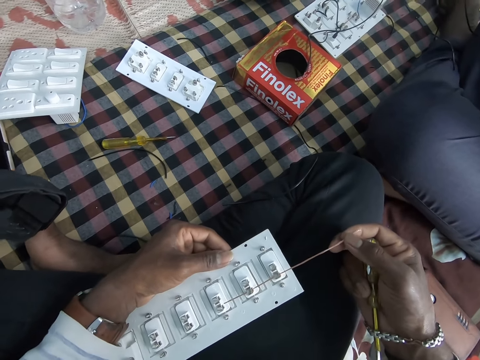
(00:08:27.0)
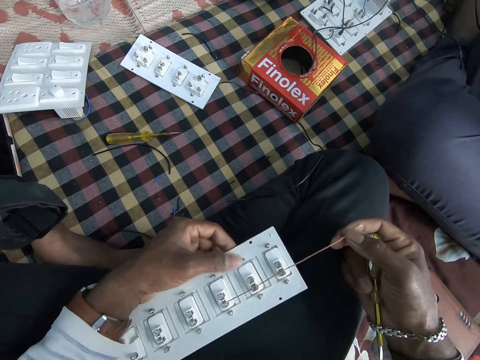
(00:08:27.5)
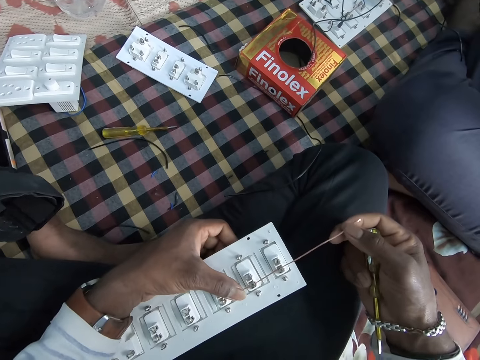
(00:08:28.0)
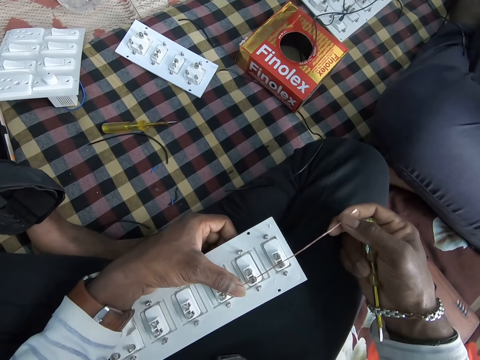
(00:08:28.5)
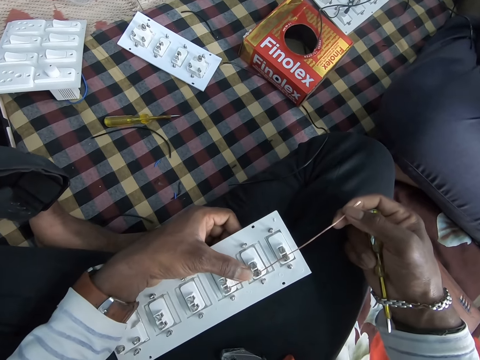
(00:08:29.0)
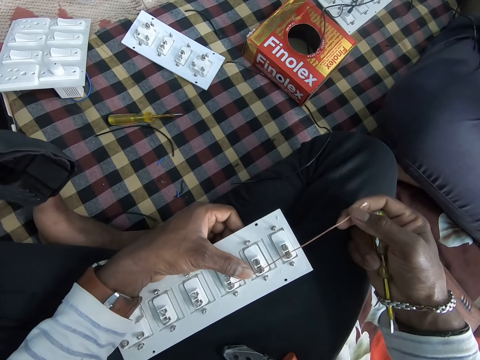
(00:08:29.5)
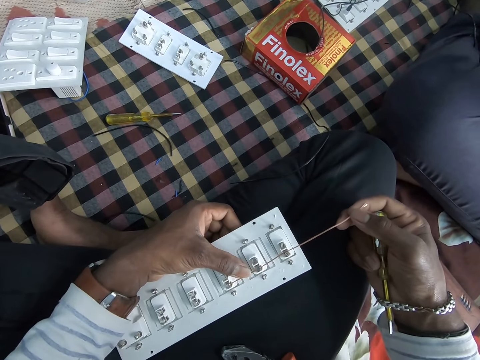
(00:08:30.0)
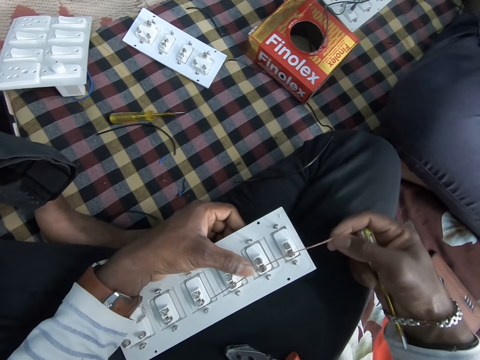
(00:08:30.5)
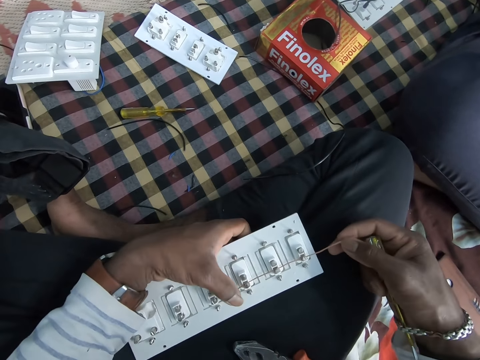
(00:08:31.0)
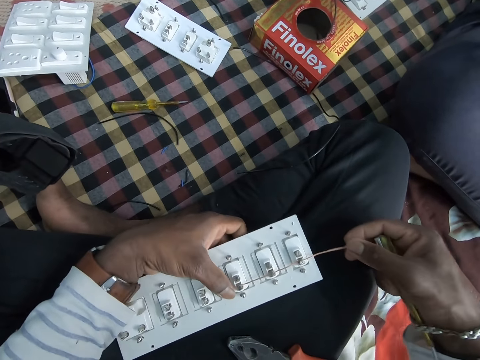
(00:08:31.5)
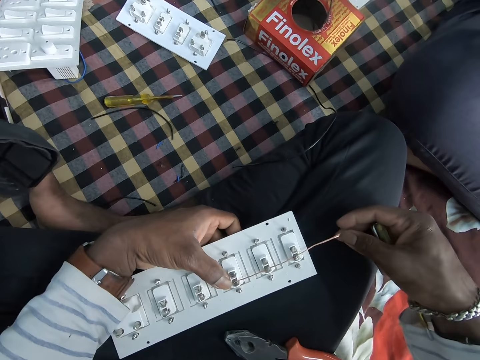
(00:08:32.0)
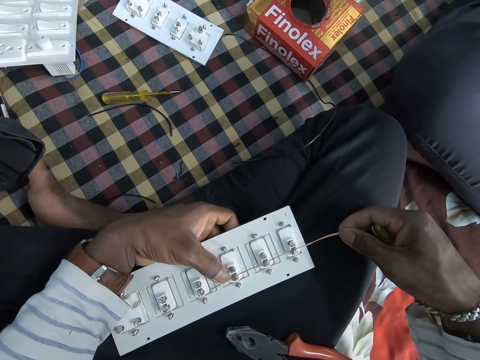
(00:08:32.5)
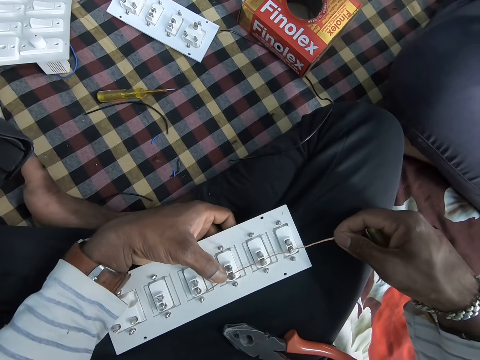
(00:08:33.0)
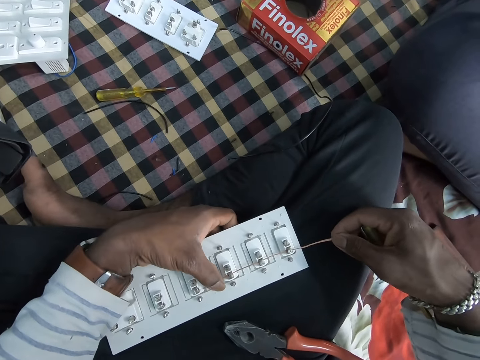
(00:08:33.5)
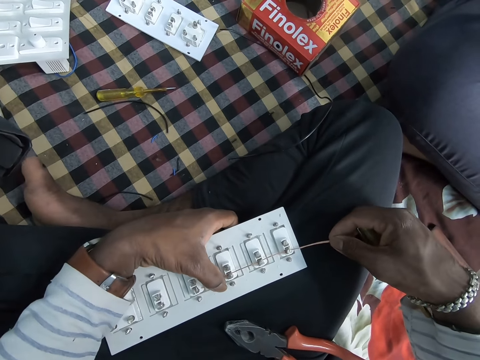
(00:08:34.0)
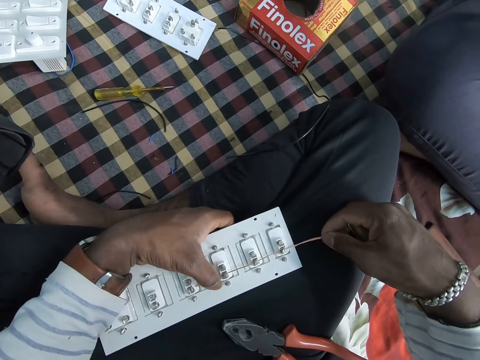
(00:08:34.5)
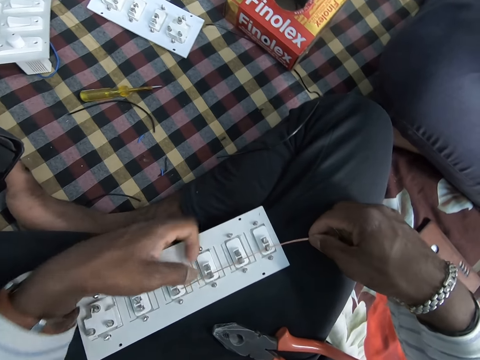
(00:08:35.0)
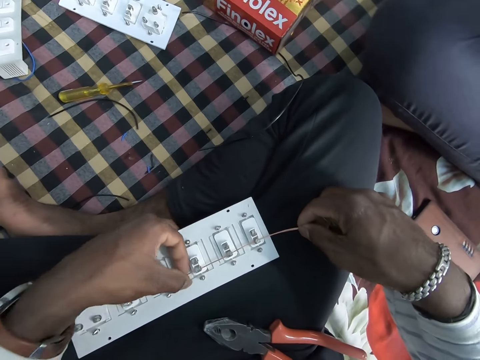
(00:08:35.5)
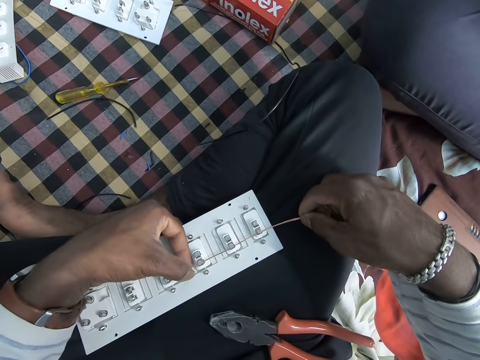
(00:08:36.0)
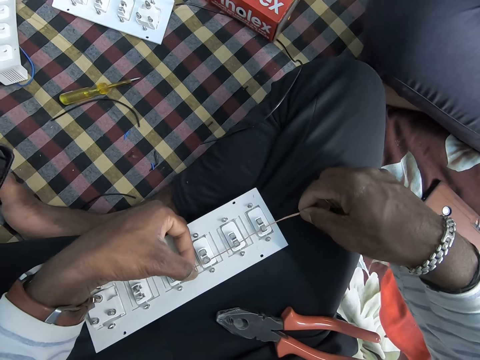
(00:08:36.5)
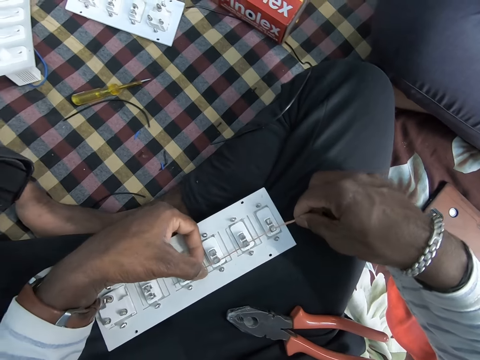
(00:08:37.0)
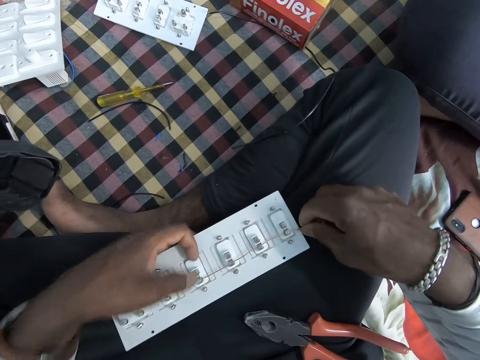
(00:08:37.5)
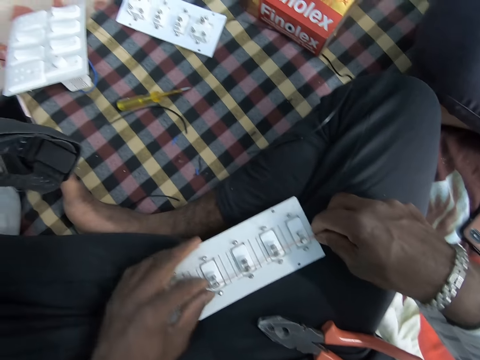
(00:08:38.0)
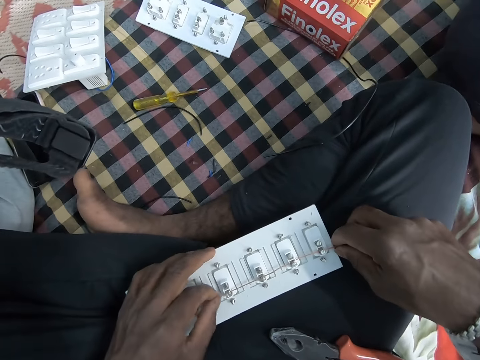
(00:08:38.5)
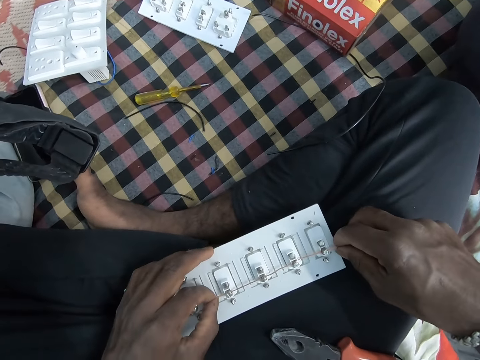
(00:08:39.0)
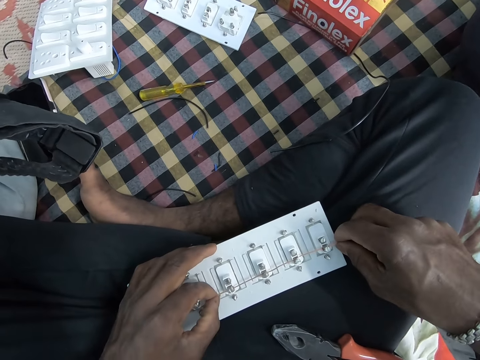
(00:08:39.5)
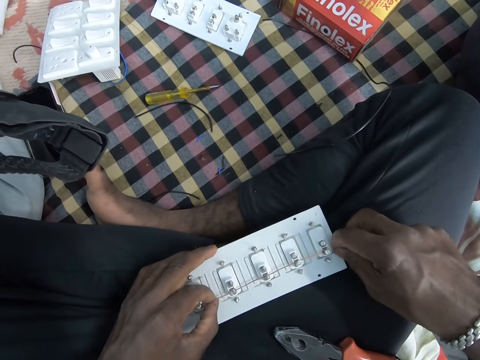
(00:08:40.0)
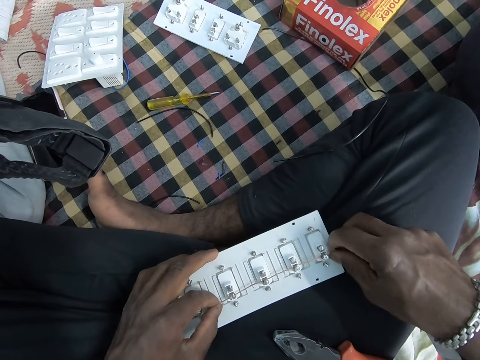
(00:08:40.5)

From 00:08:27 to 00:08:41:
The camera wearer touches the wire in the electric circuit board with his left hand. He straightens the wire with his hands. He inserts the wire in the electric circuit board with both hands.

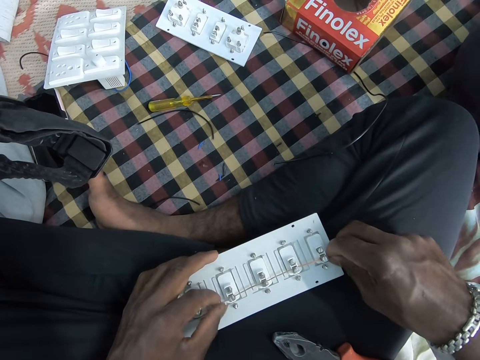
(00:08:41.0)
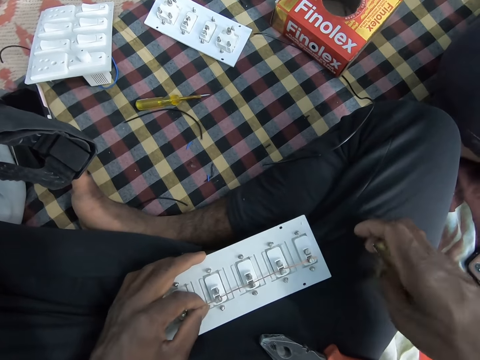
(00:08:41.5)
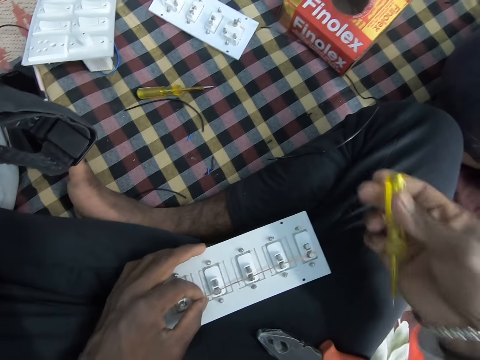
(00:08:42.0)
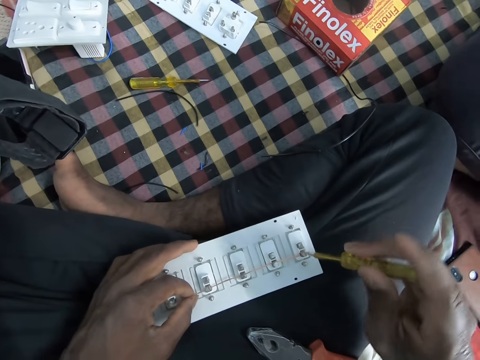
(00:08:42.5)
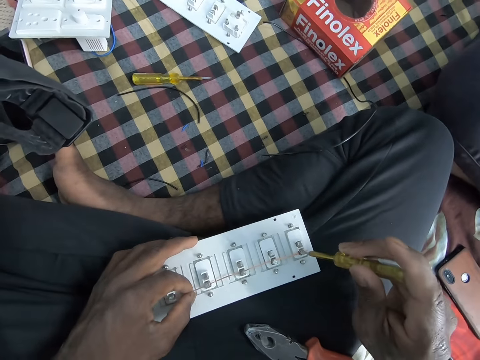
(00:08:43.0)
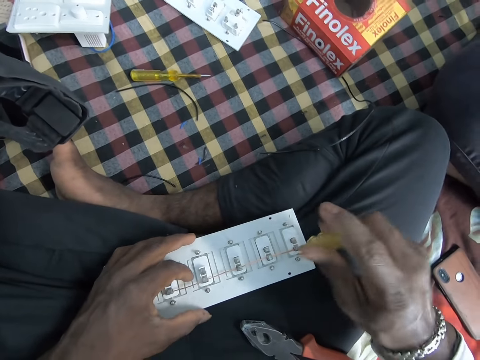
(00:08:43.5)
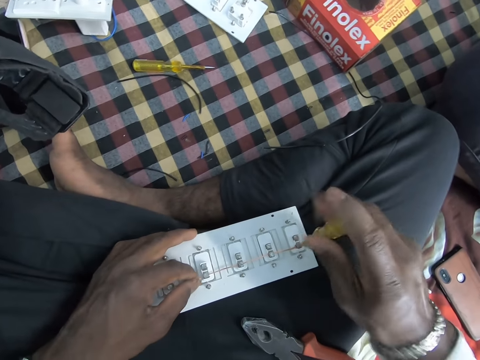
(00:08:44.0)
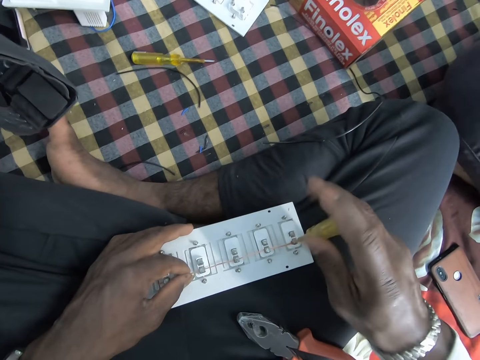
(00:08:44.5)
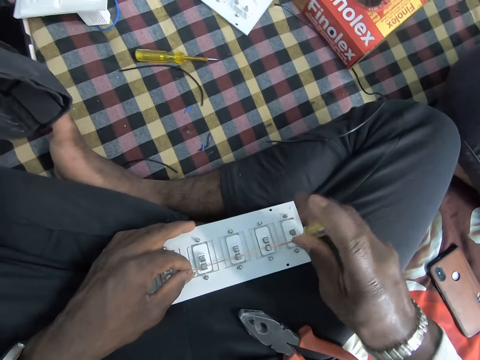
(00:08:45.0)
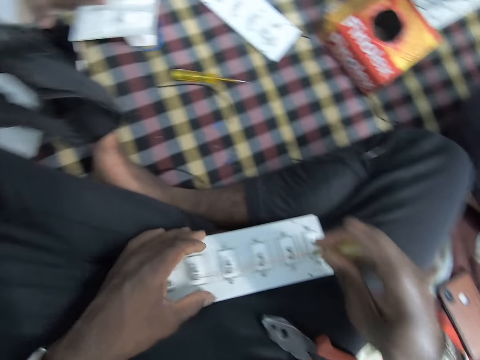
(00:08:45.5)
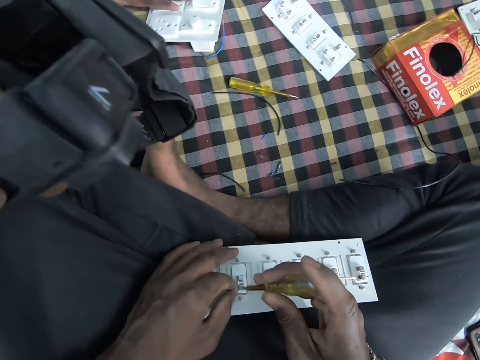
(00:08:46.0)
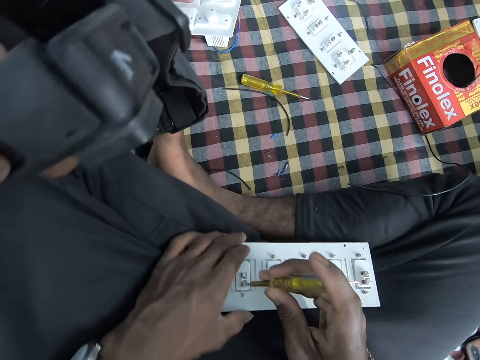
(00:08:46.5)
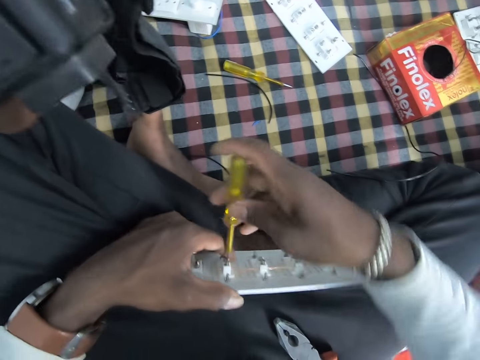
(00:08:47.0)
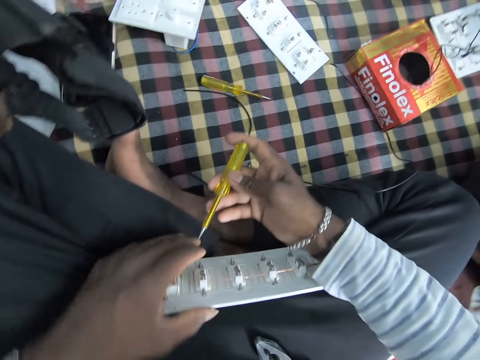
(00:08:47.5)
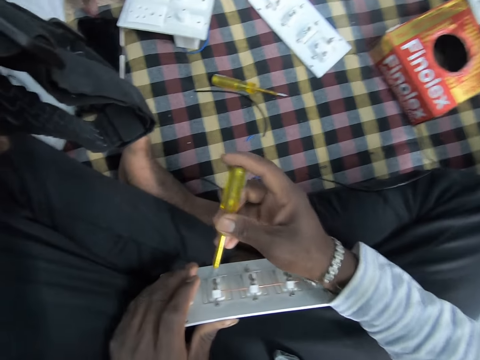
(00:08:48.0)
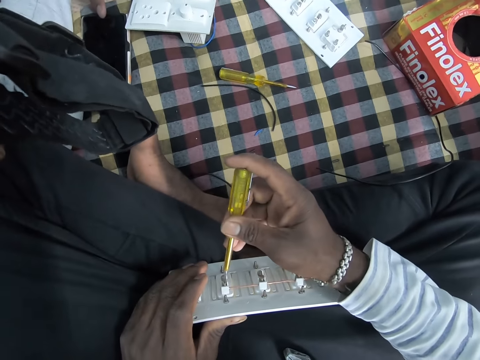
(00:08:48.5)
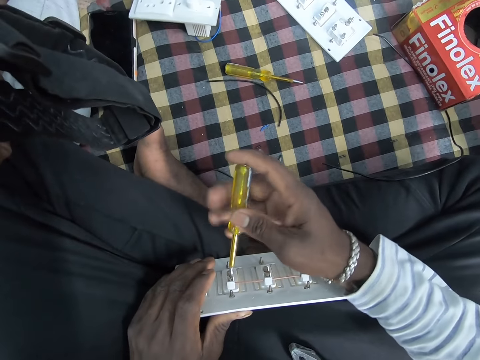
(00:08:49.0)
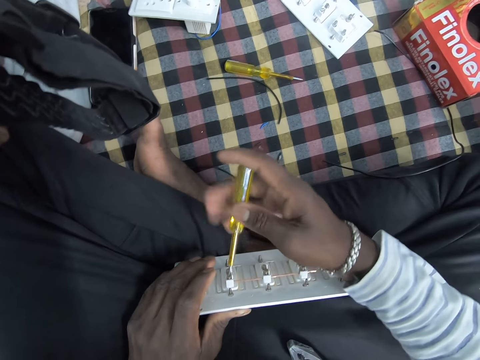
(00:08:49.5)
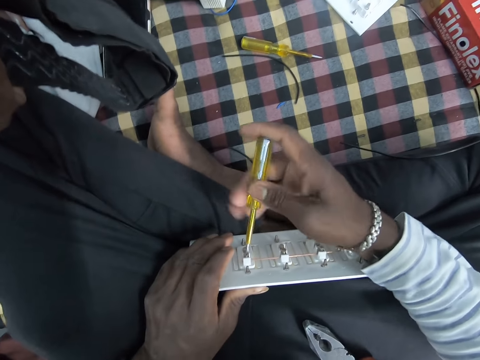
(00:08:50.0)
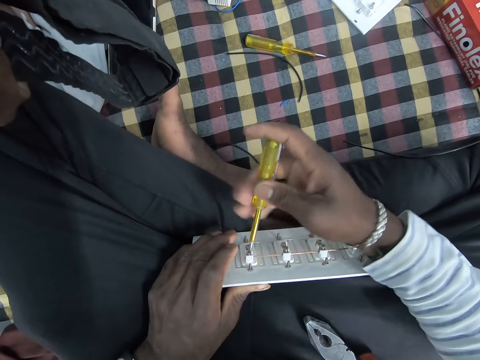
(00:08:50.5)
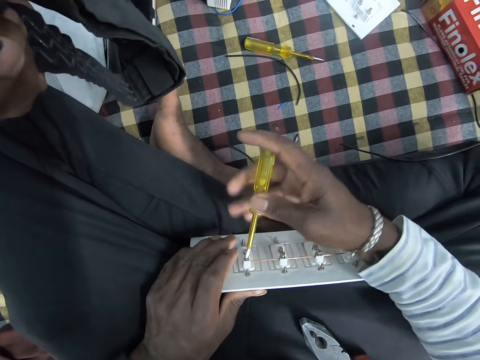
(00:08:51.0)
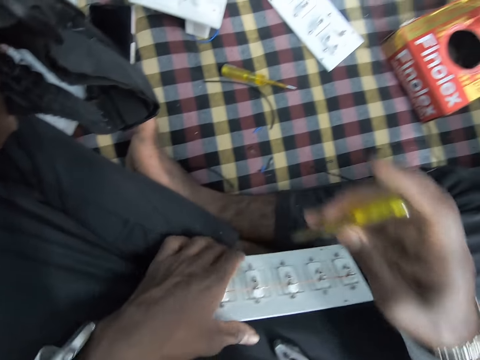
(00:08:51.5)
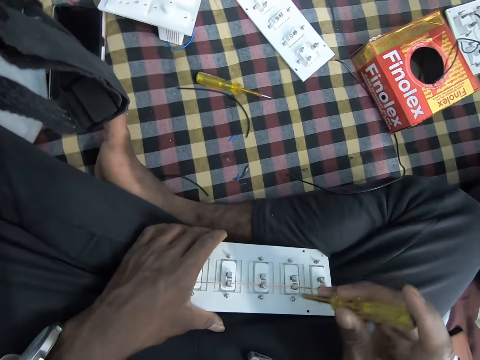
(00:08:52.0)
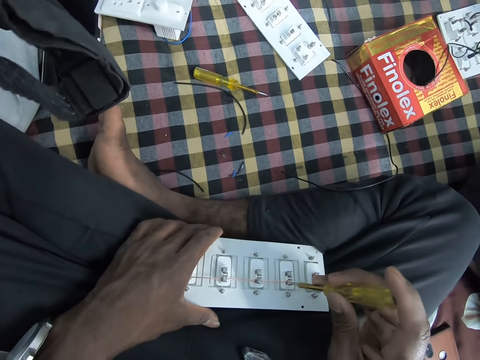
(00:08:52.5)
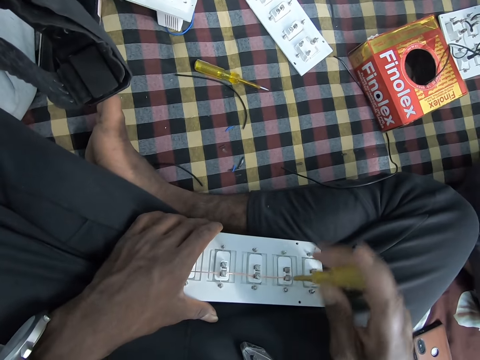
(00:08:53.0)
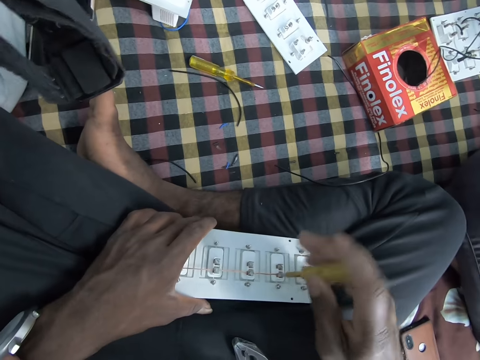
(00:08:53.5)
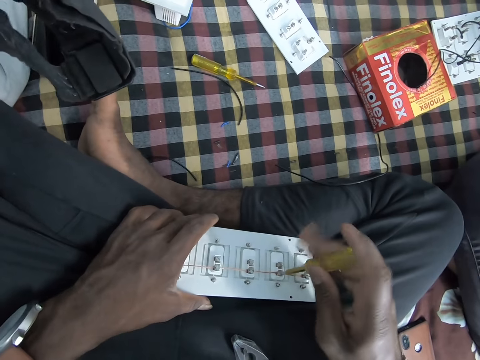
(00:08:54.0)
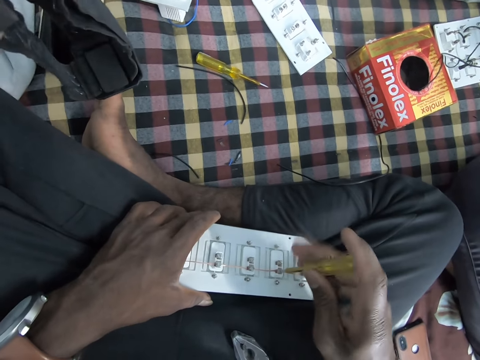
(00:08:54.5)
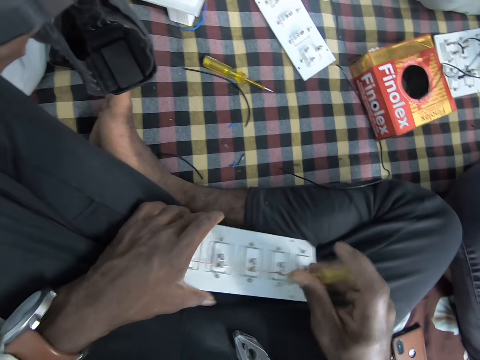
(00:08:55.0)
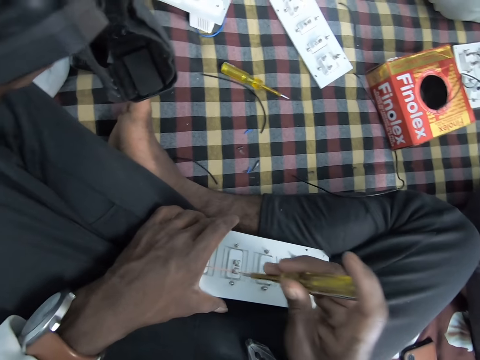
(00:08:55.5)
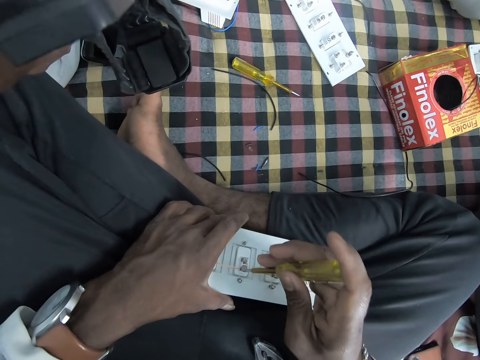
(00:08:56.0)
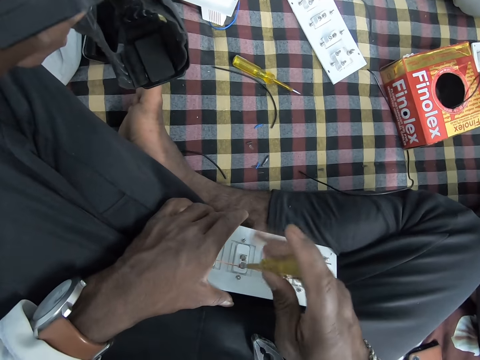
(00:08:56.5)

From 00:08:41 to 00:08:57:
The camera wearer screws the bolts on the electric circuit board with the screwdriver in his right hand. He moves the electric circuit board on his lap with his left hand. He screws the bolts on the electric circuit board with the screwdriver in his right hand.
